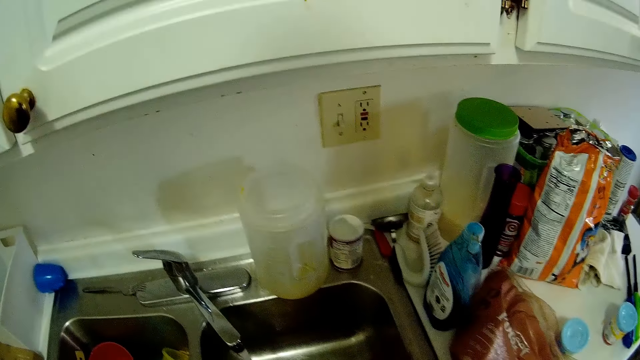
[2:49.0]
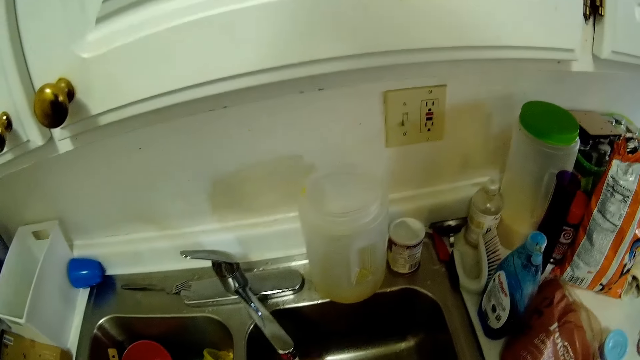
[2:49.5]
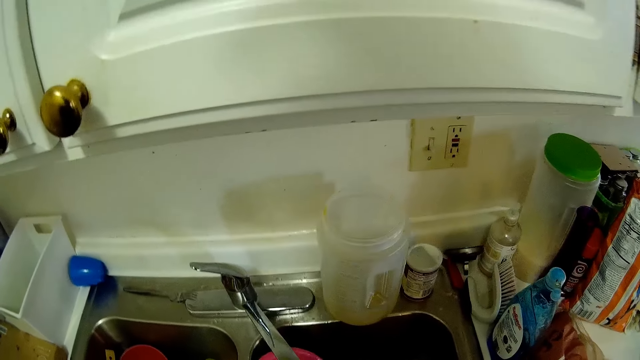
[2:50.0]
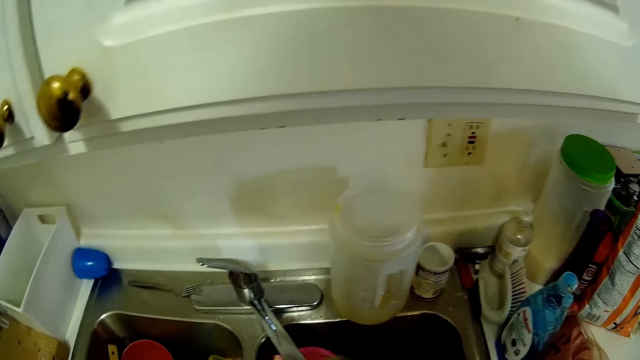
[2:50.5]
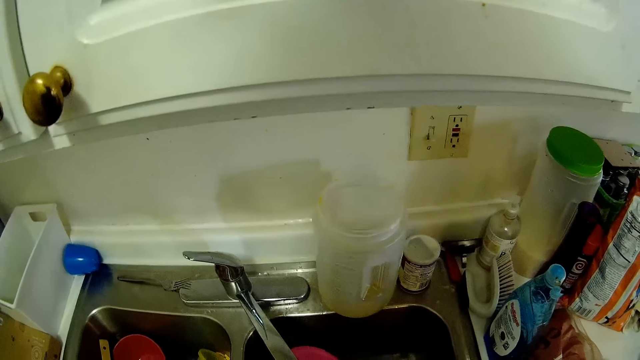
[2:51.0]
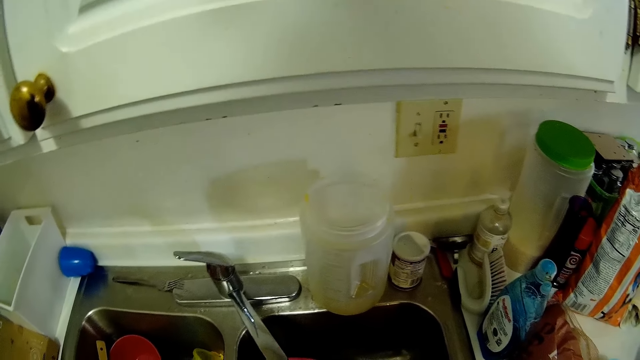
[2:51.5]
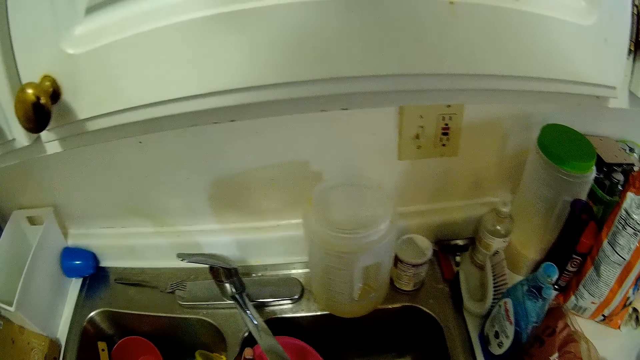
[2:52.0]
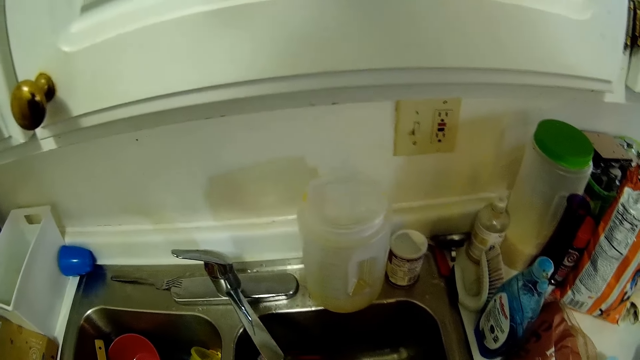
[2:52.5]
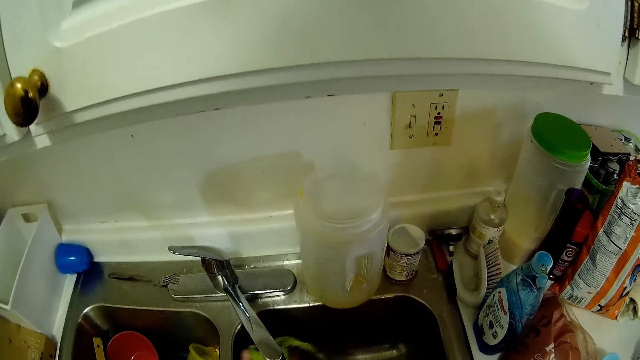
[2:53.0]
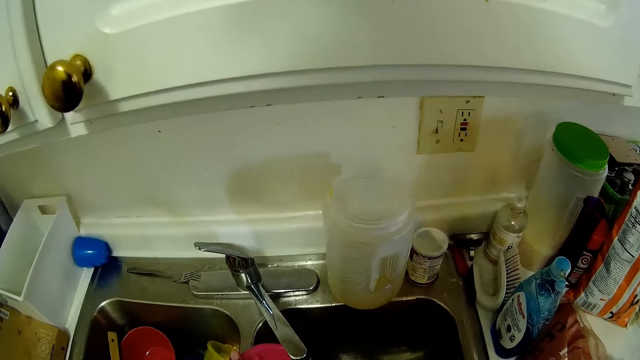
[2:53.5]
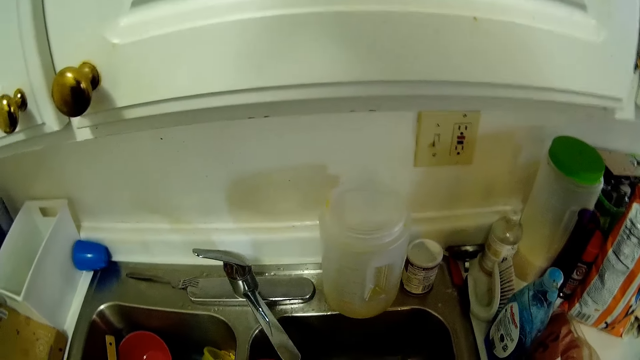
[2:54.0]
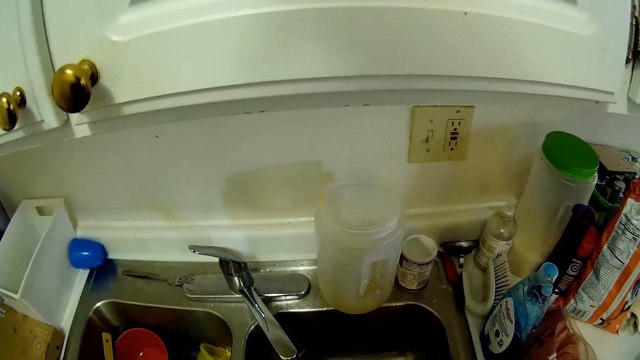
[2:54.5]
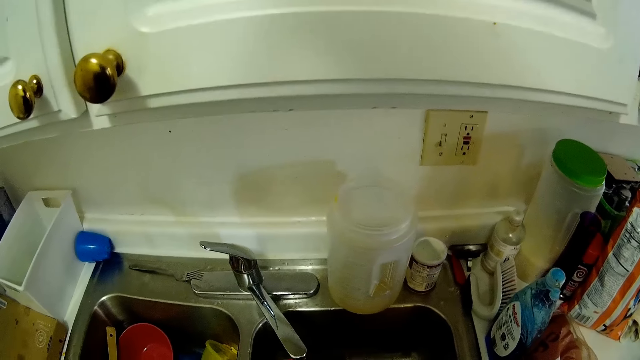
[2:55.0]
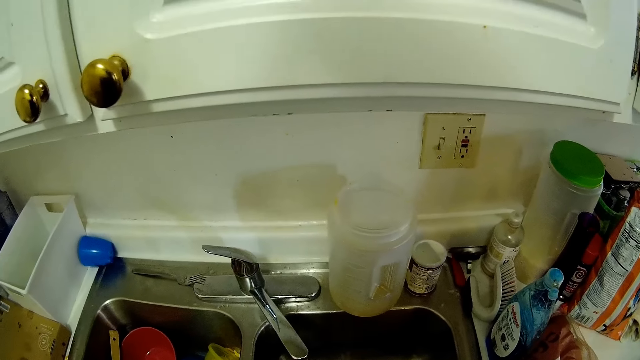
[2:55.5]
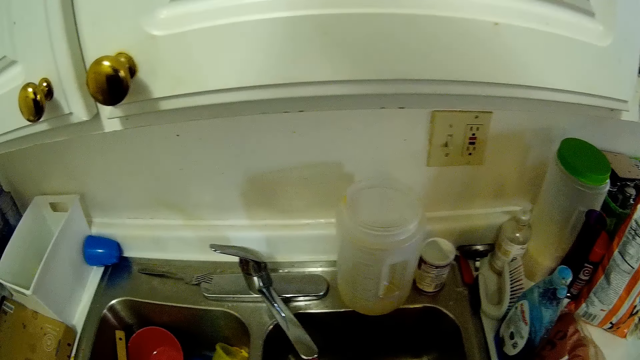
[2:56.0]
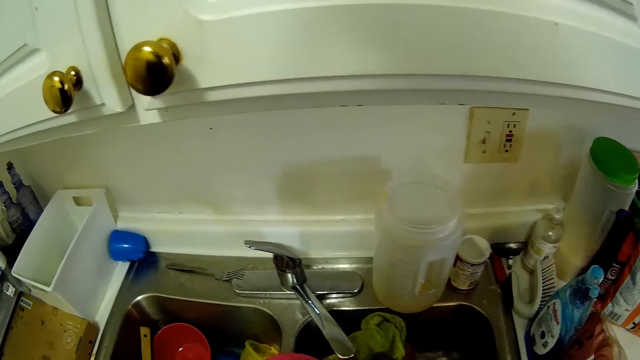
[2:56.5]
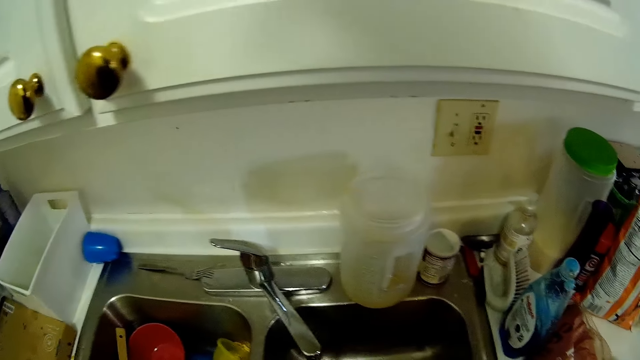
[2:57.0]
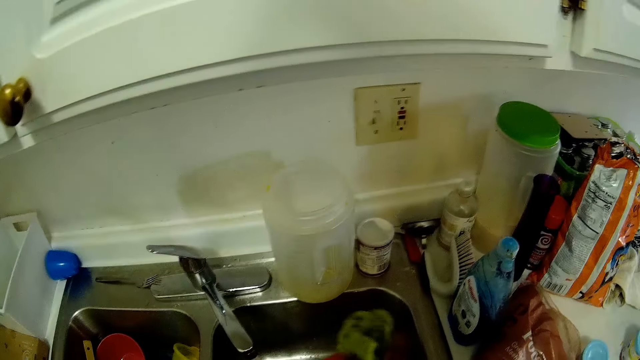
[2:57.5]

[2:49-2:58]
The camera wearer puts the soap down. She washes the plate inside the sink with the sponge in her right hand. She washes the plate.

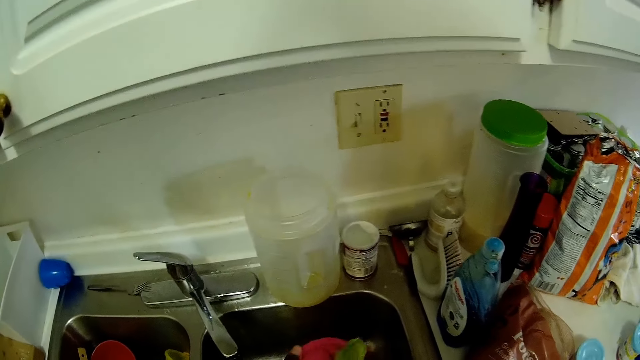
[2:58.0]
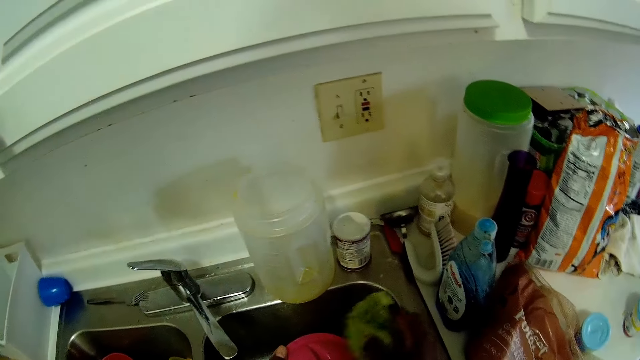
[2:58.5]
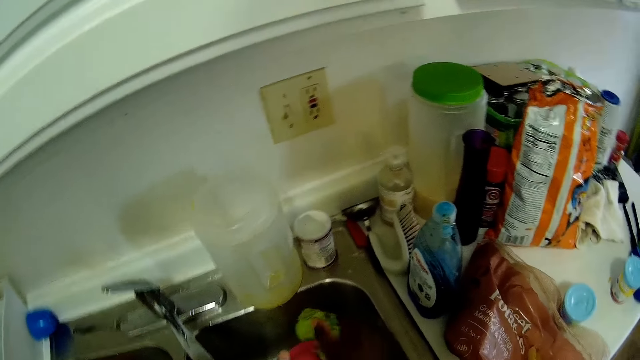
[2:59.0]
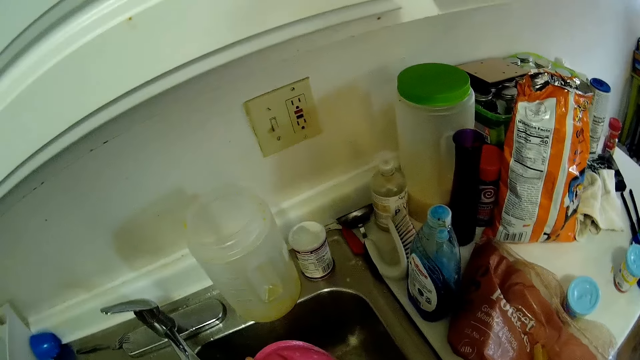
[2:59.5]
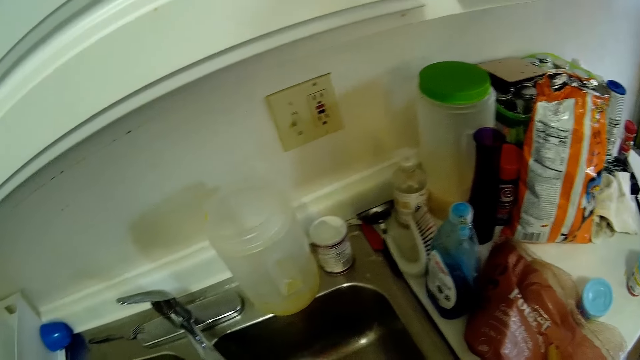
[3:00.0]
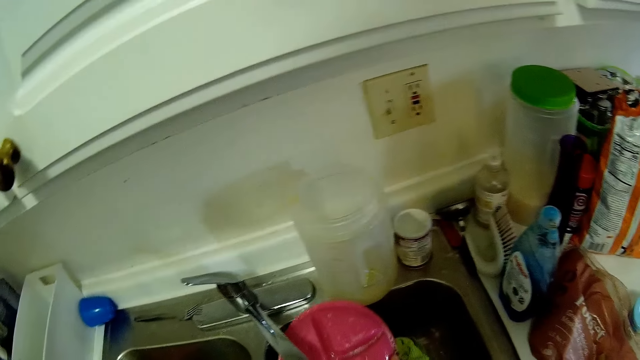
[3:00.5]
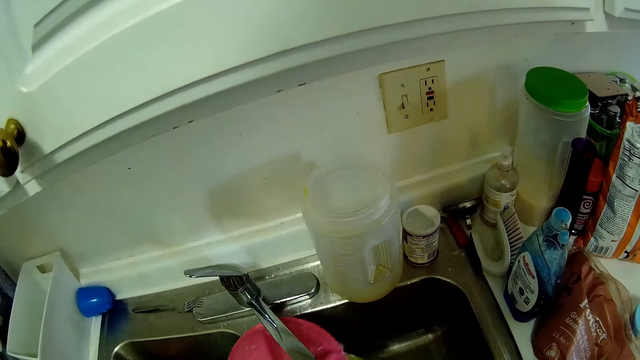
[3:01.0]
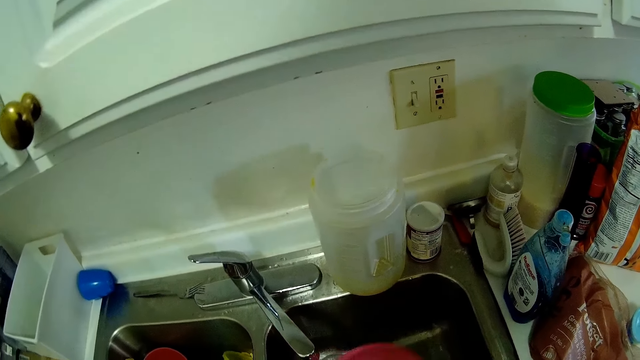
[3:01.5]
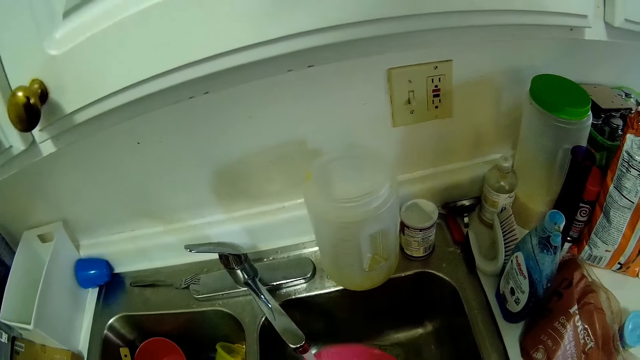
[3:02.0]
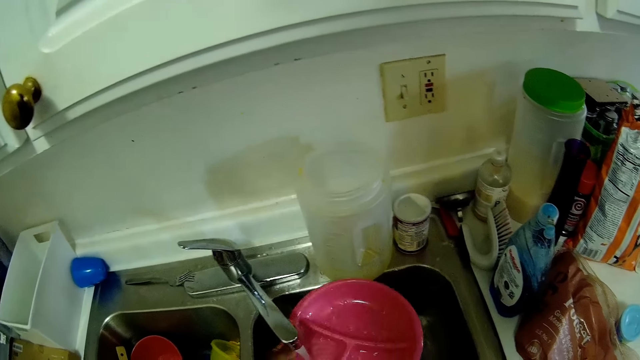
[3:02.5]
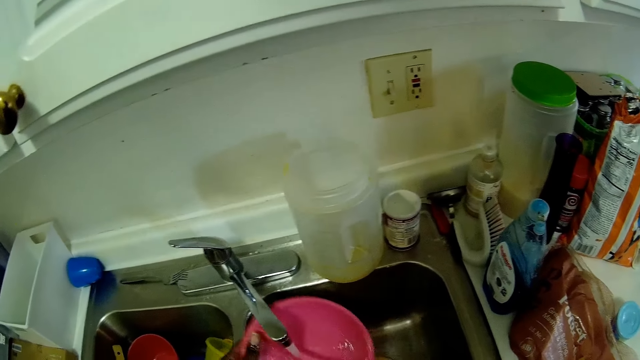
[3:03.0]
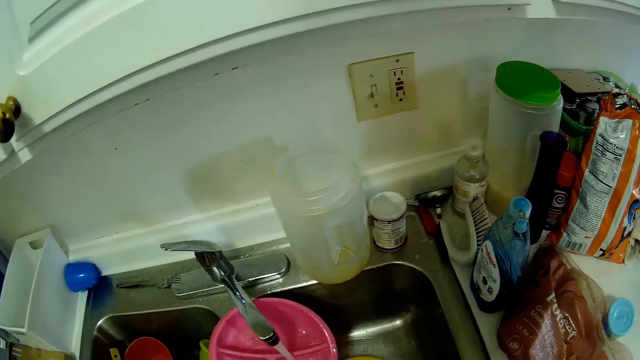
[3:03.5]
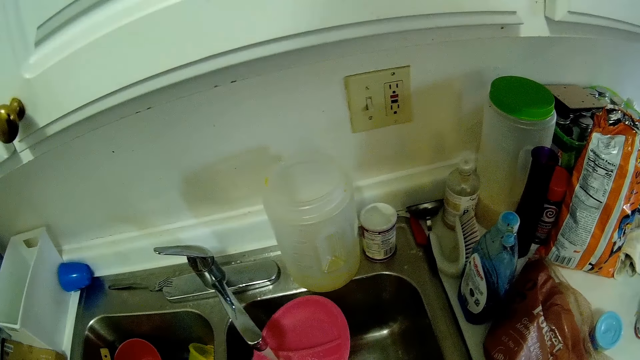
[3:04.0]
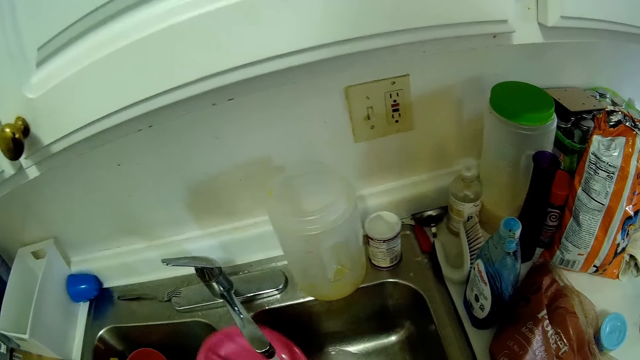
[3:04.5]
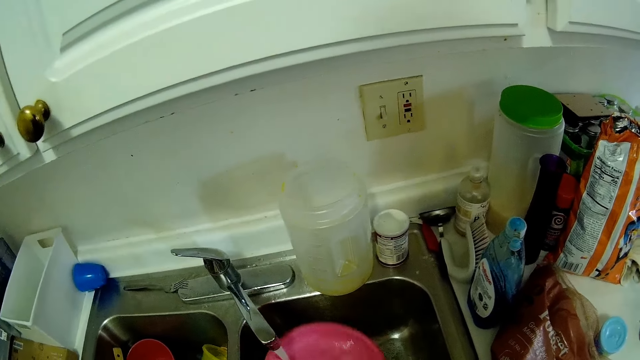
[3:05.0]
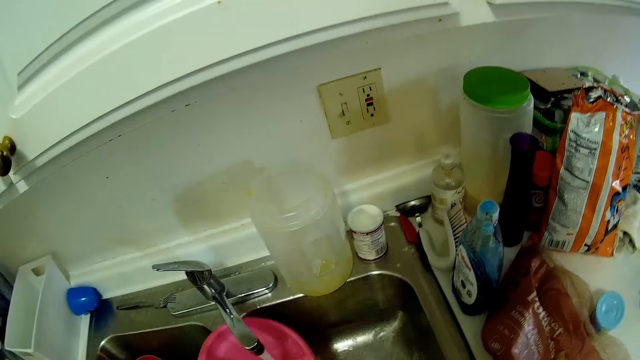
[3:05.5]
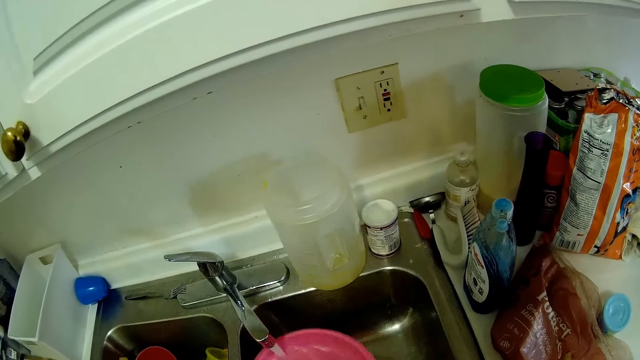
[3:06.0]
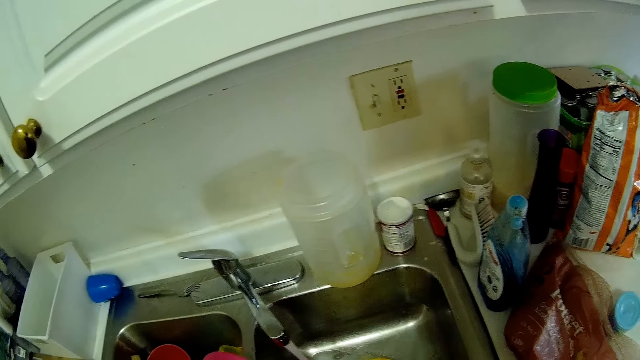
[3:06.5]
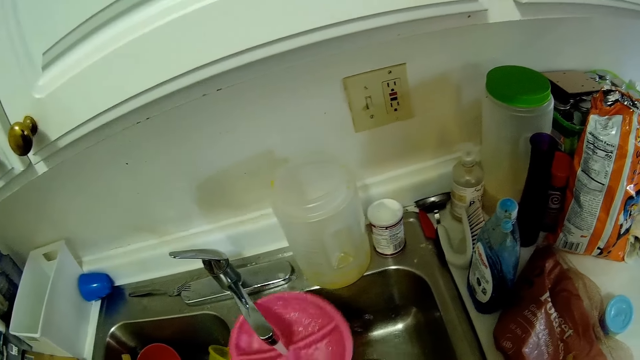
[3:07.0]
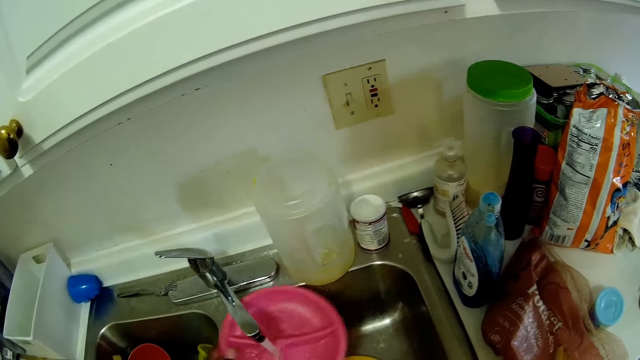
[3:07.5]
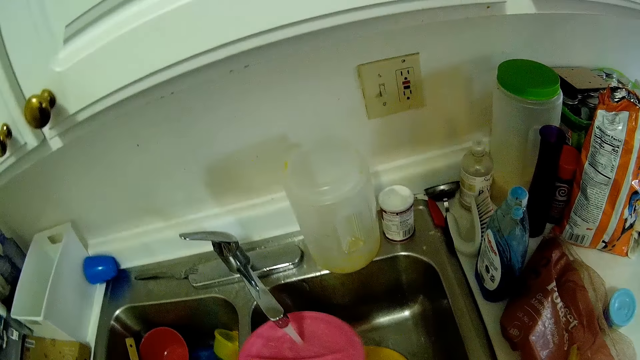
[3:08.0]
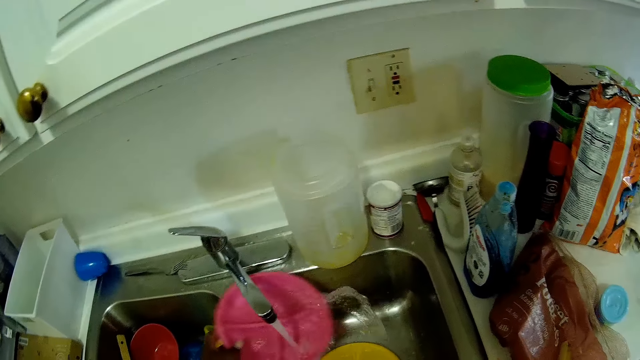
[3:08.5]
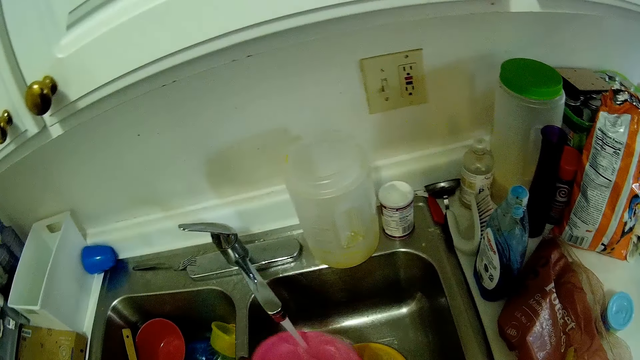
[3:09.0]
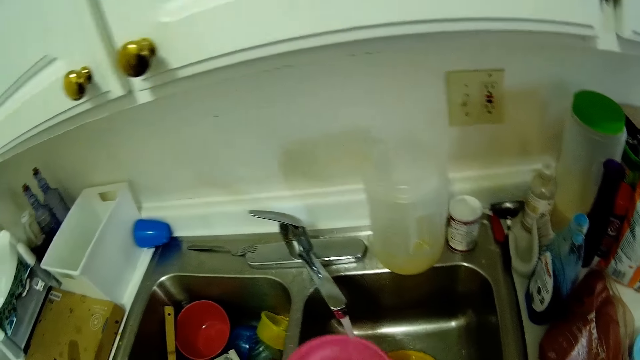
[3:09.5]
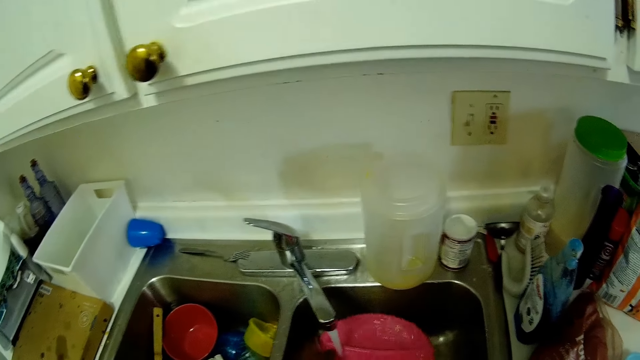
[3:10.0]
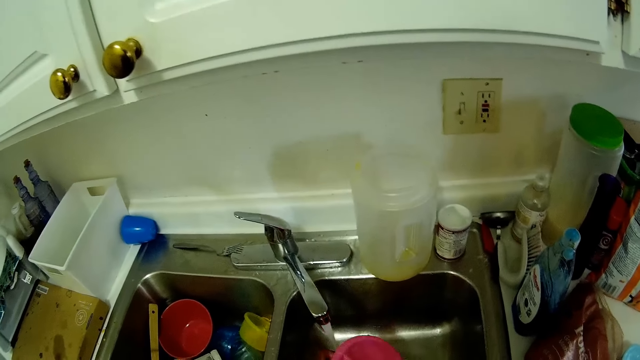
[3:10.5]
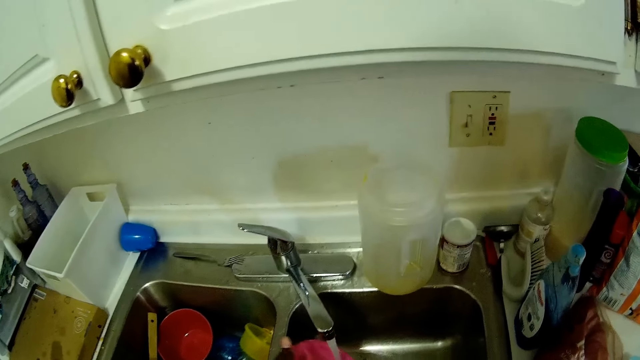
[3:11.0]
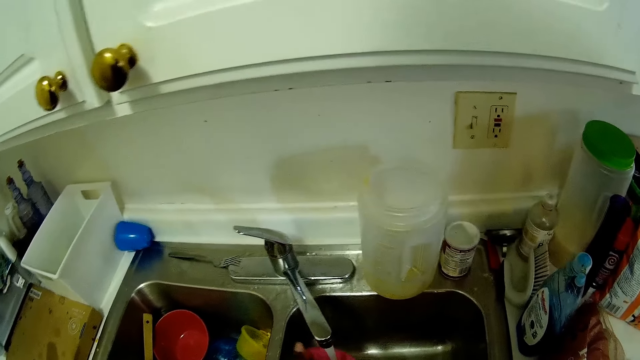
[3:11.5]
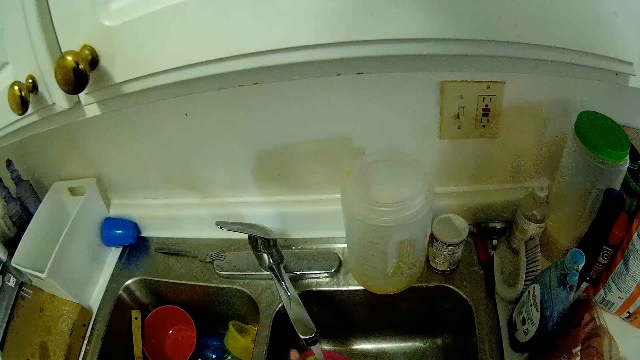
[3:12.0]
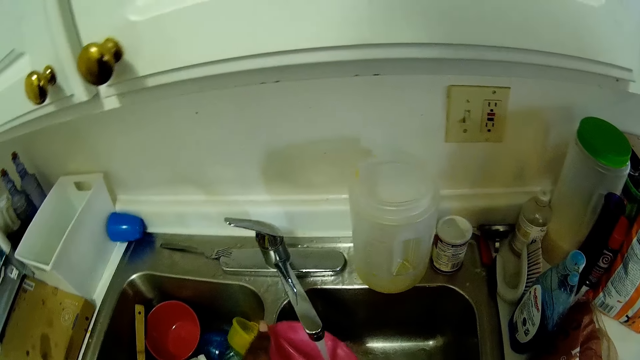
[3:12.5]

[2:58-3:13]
The camera wearer rinses the plate inside the sink with both hands.
